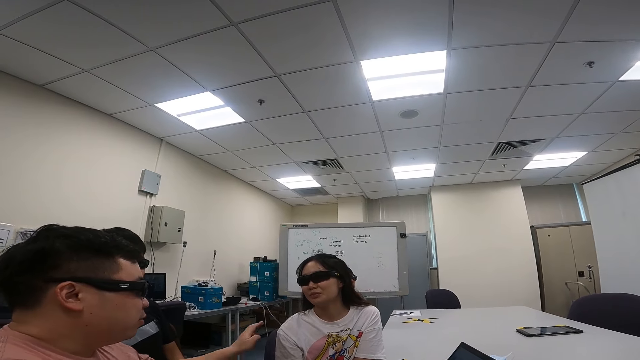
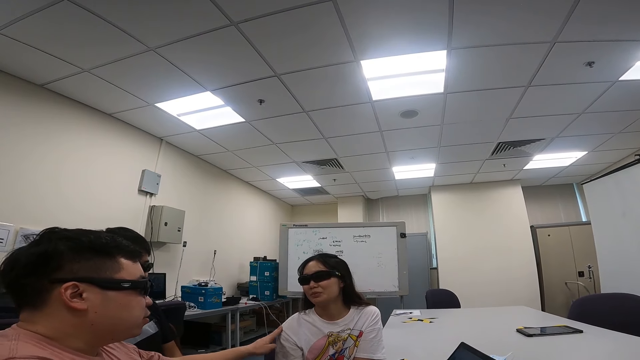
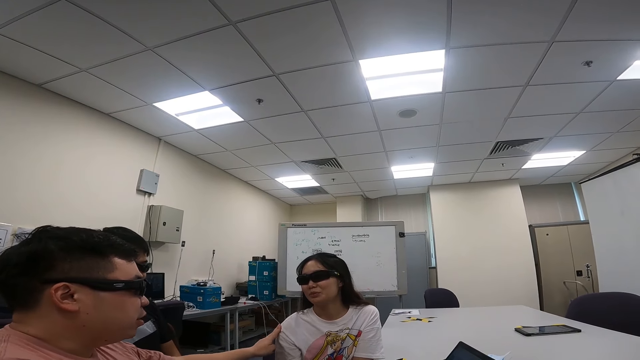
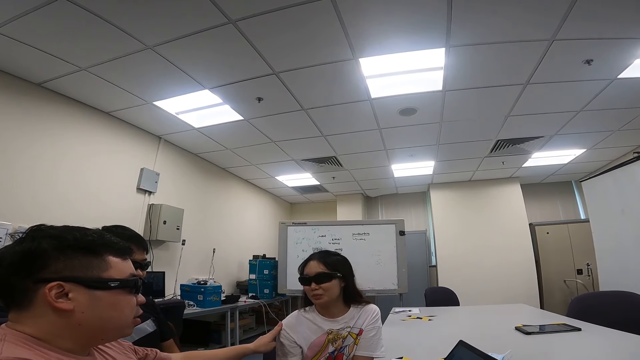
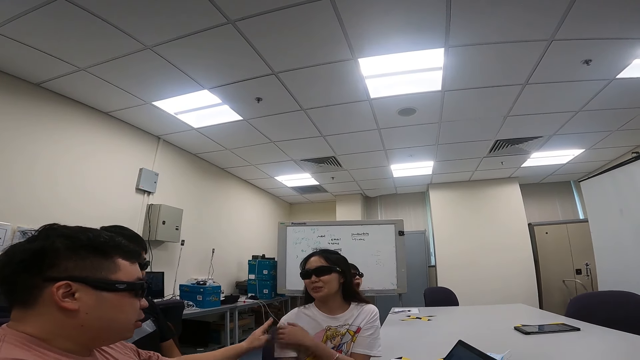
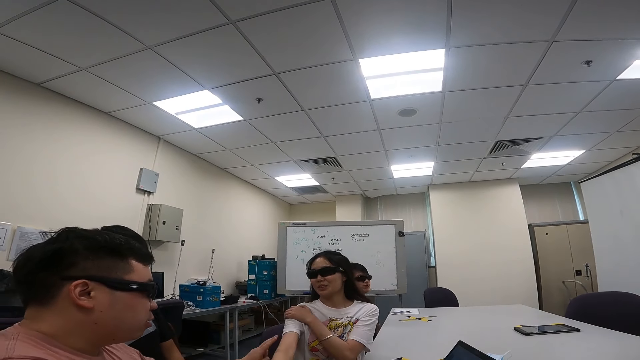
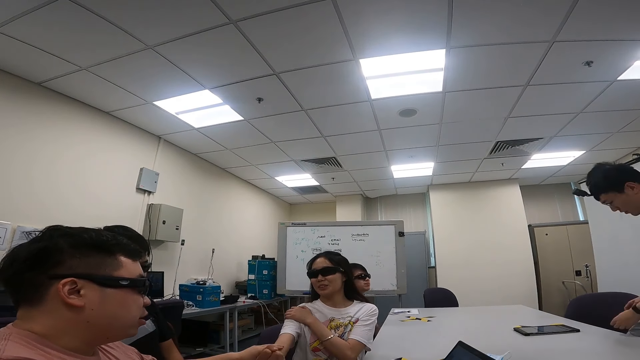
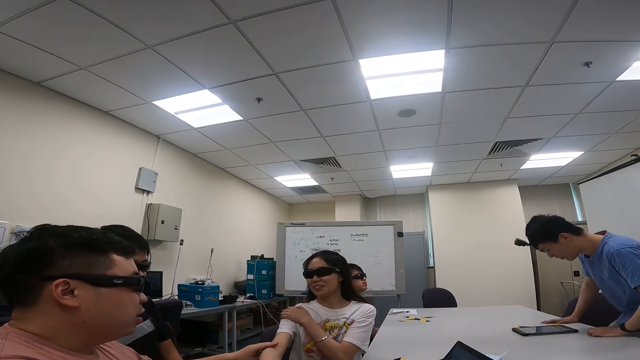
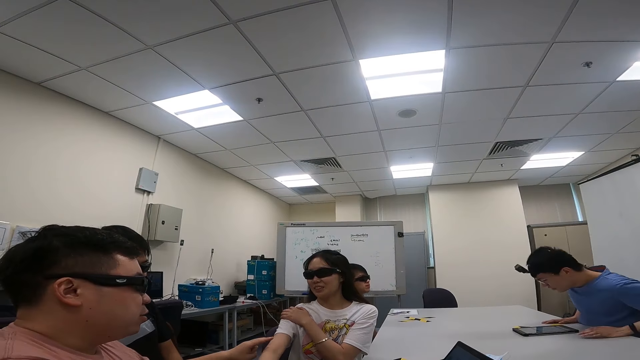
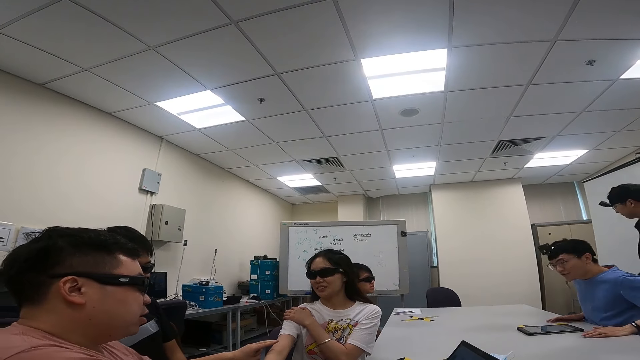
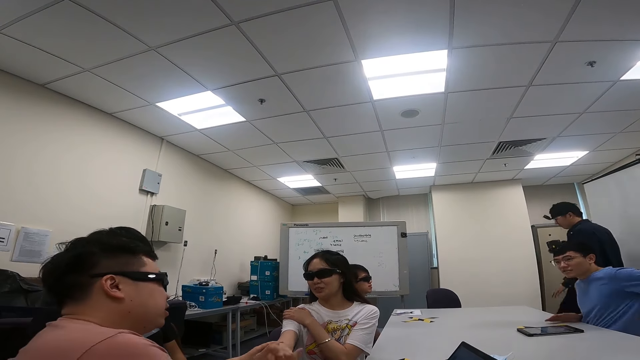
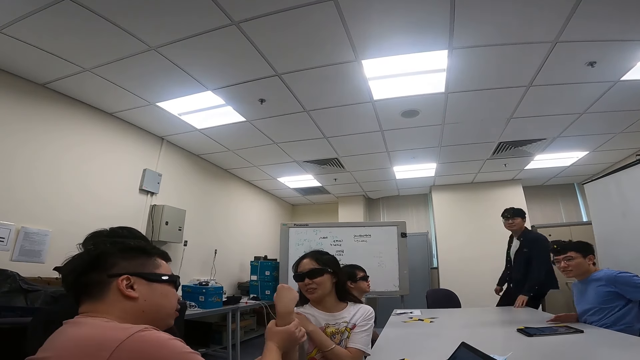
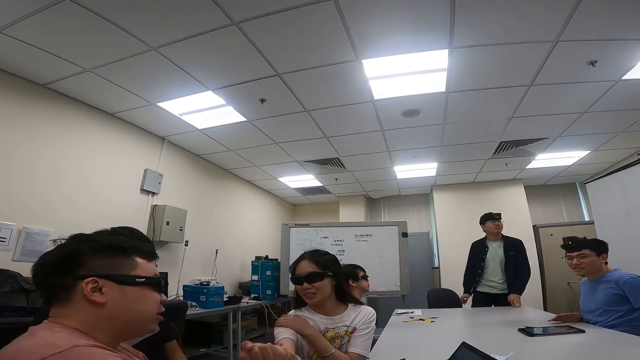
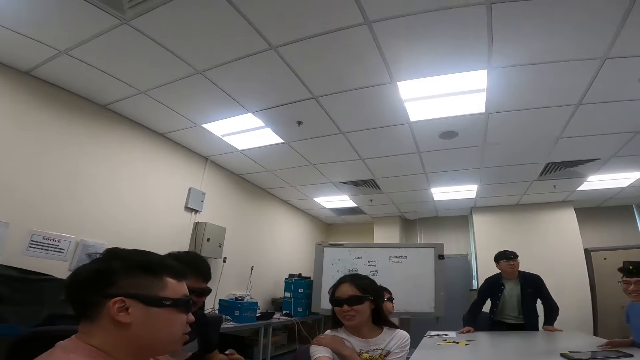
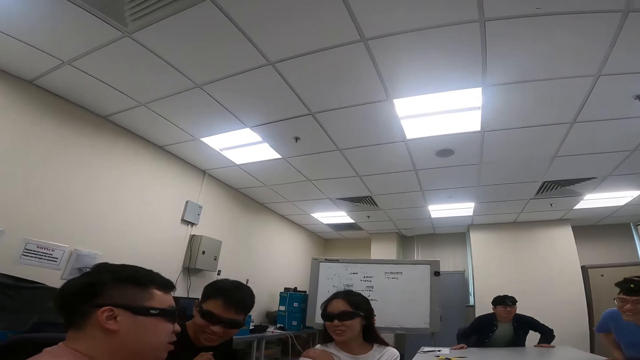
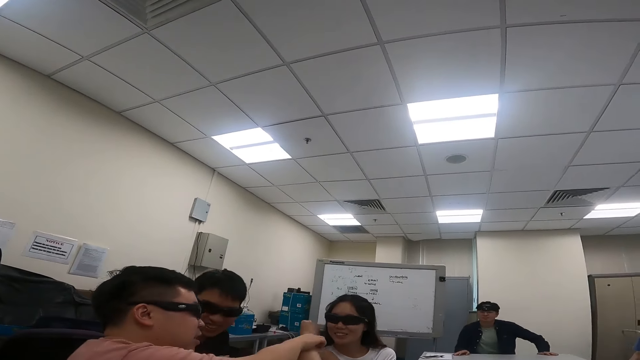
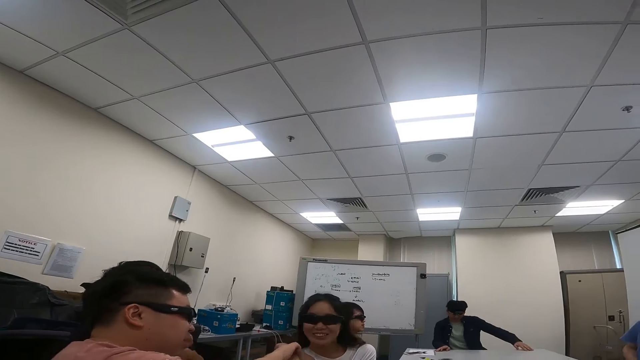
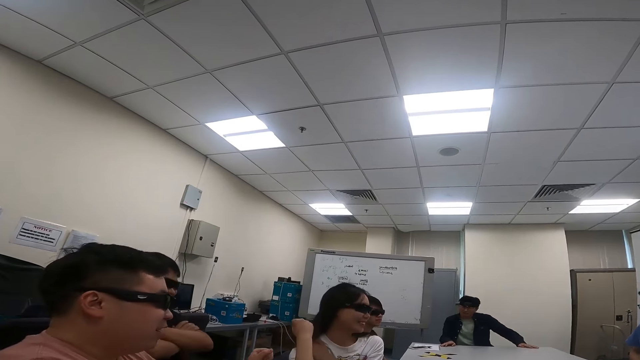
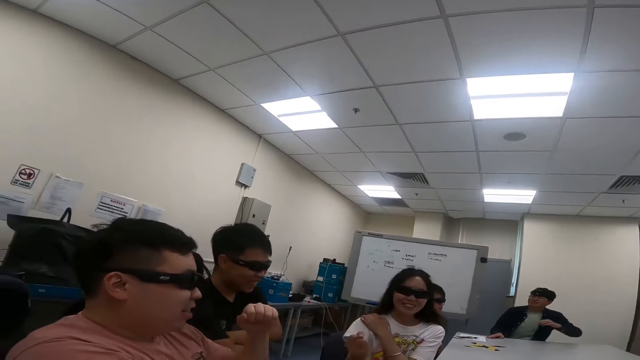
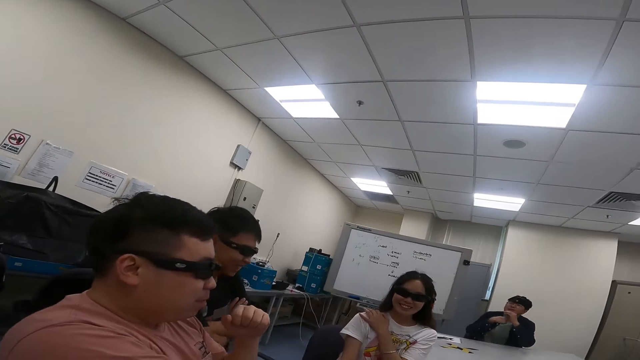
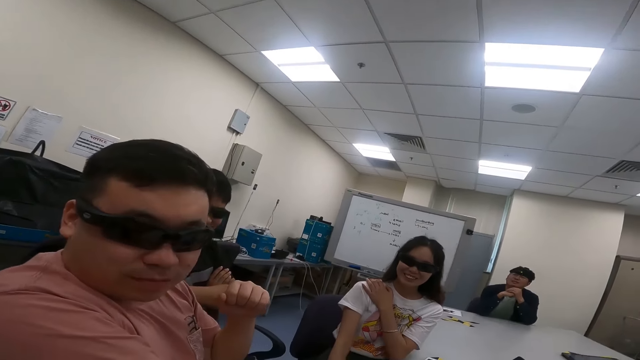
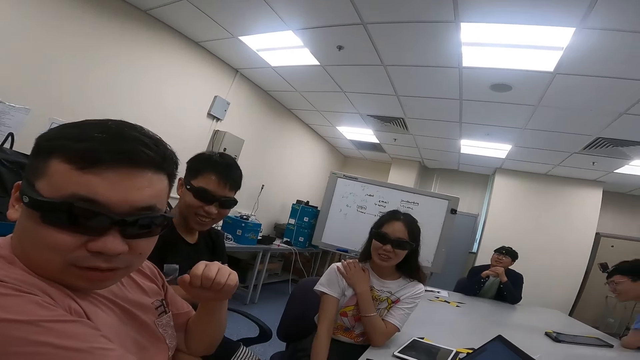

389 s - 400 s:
A person talks to another person. The first person moves the other person's hand. The camera wearer converses with a man, another man and a woman.

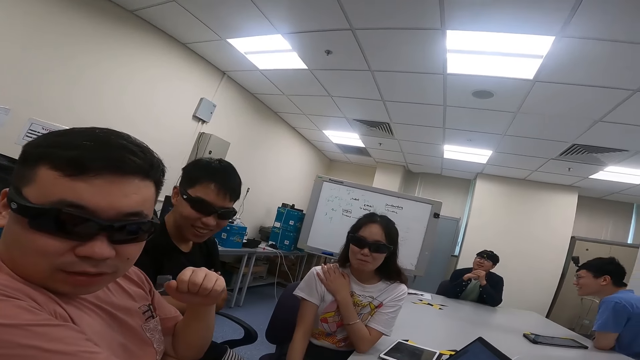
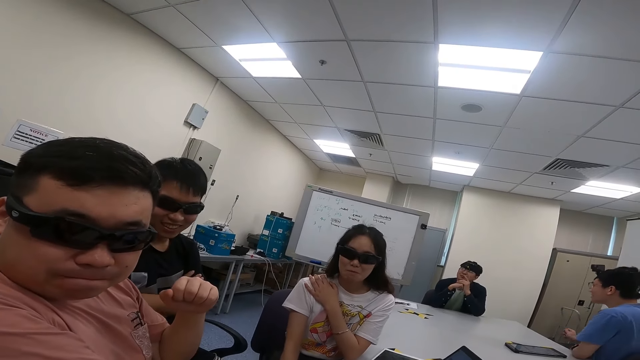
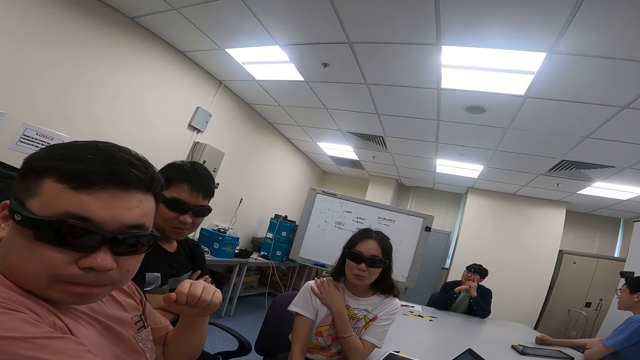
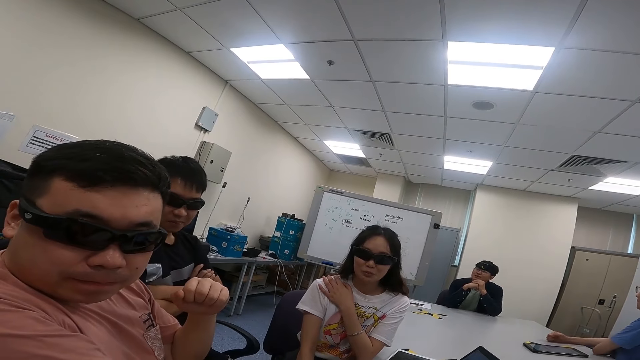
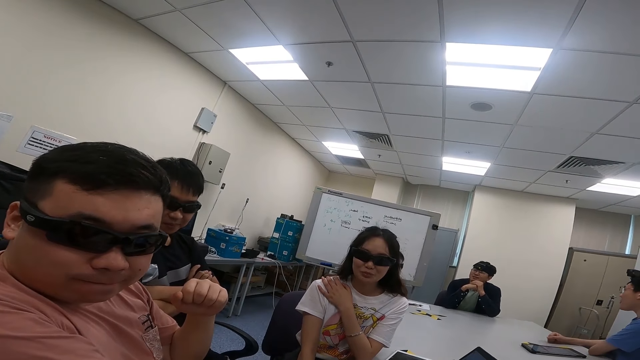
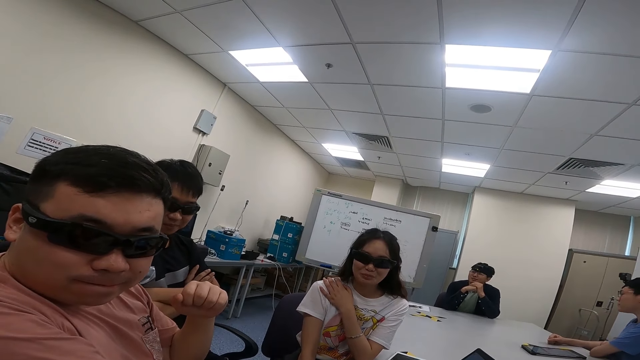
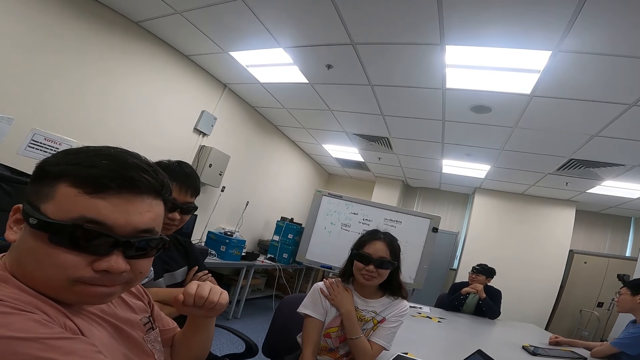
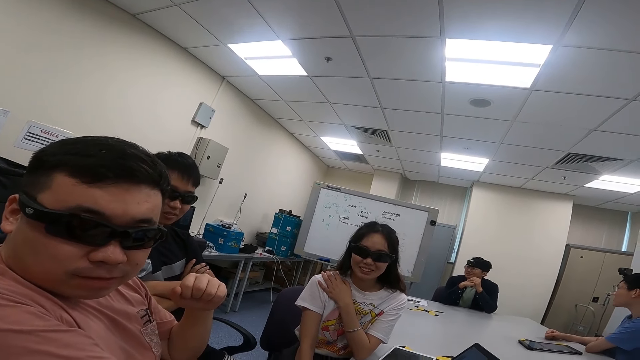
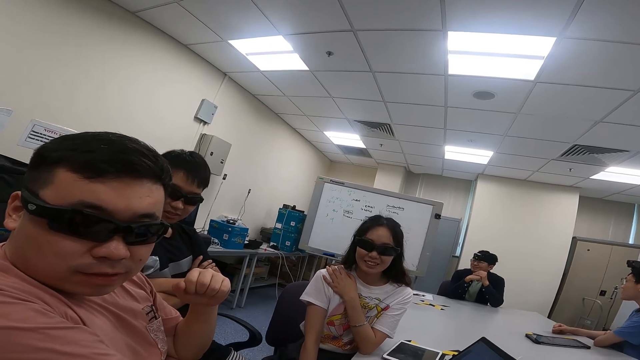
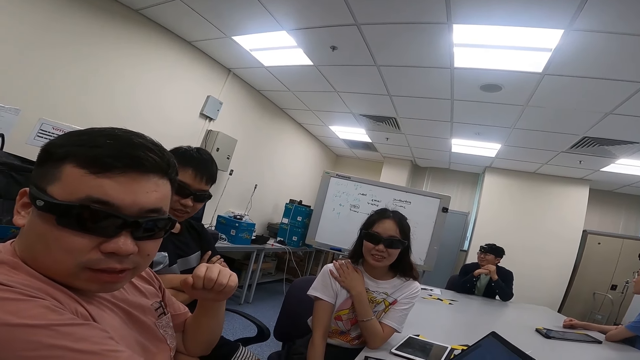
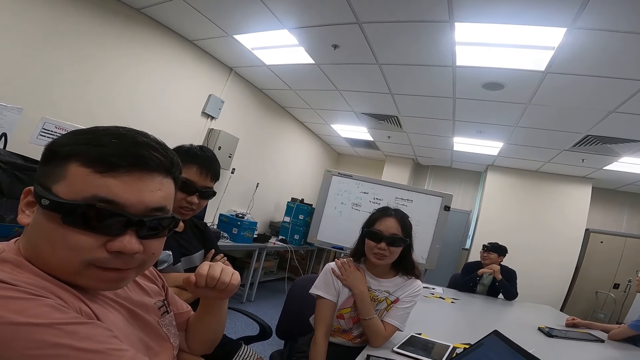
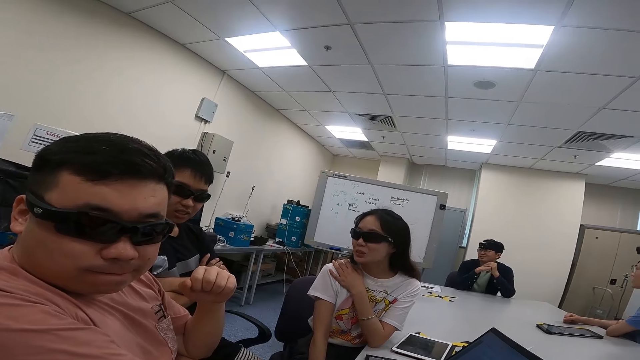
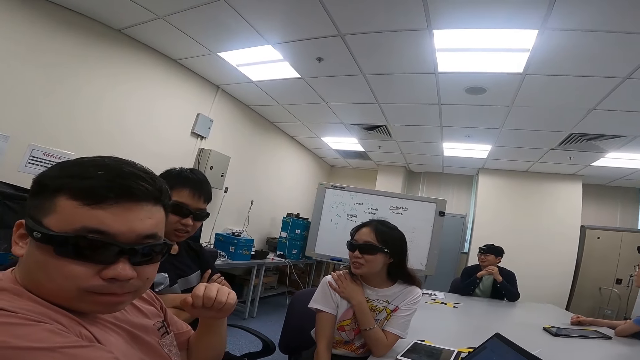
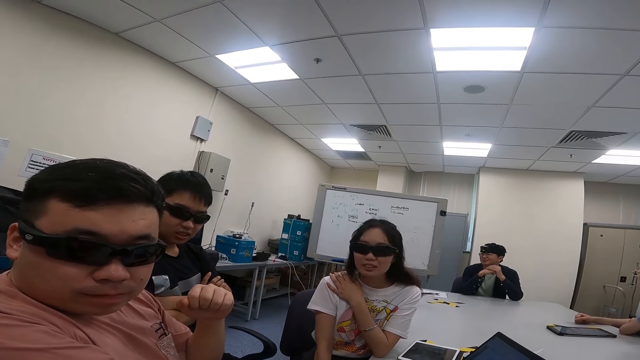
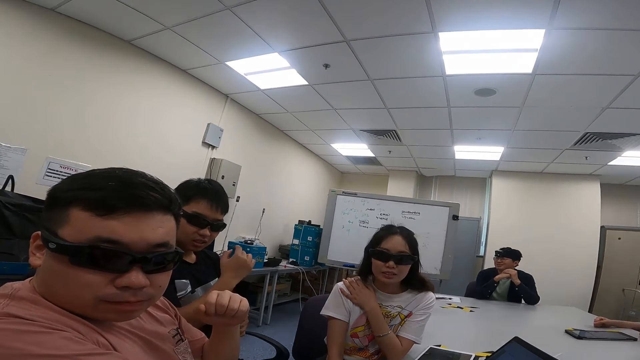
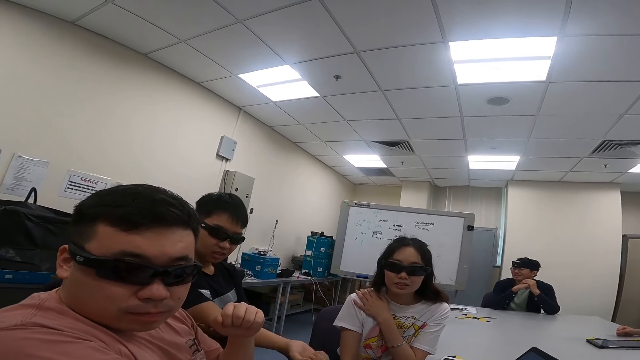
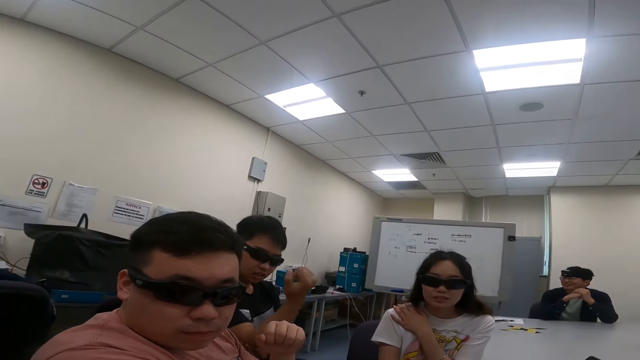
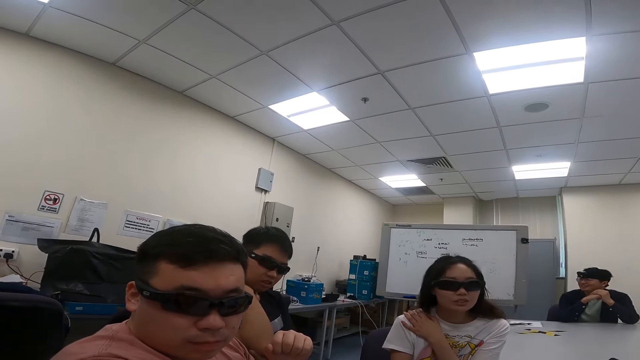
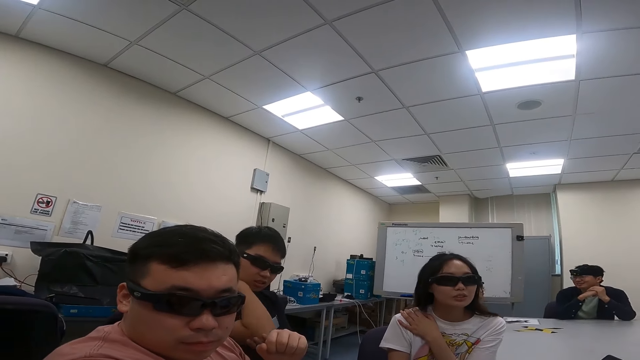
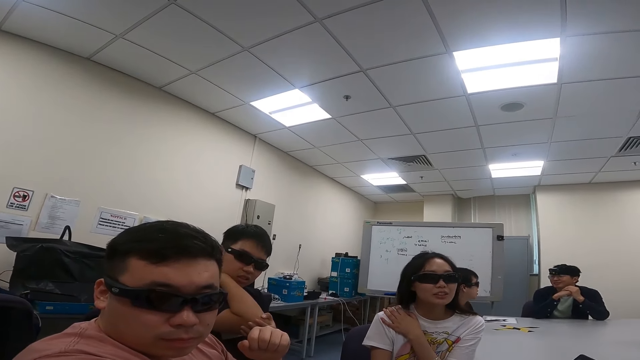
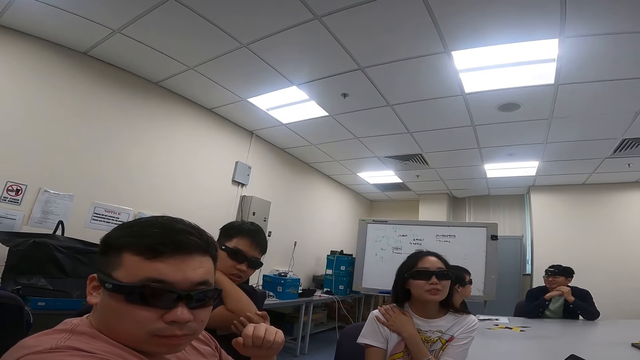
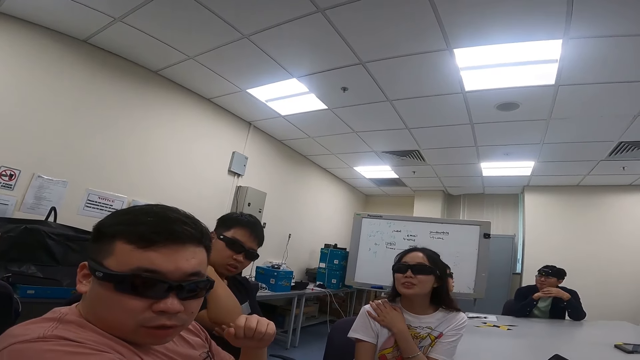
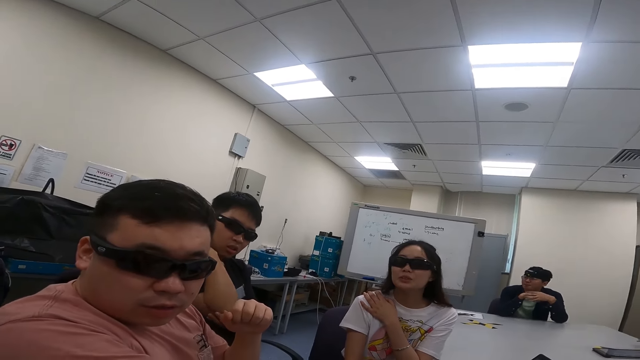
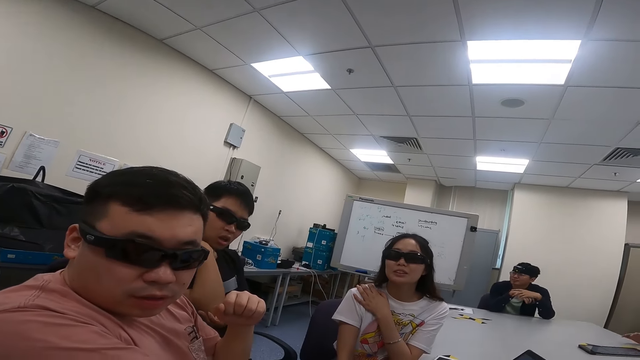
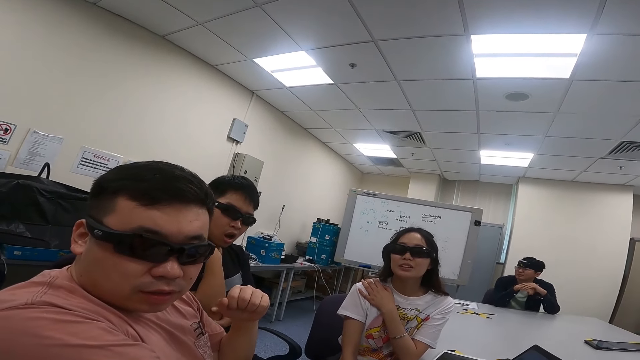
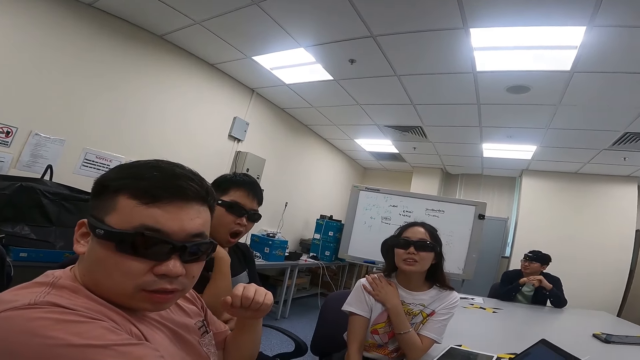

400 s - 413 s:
The camera wearer talks to a person, another person and a third person.
